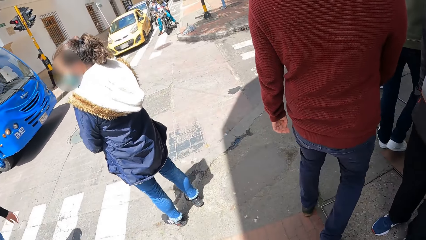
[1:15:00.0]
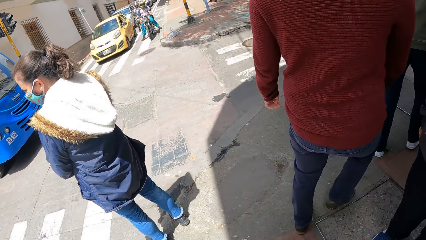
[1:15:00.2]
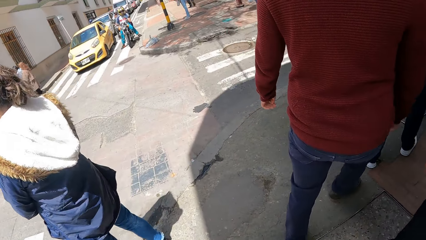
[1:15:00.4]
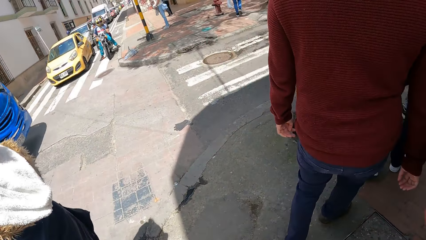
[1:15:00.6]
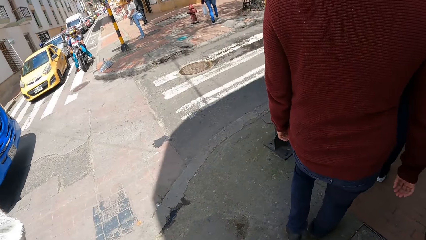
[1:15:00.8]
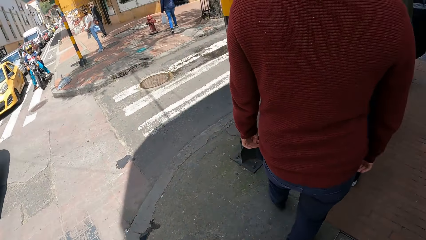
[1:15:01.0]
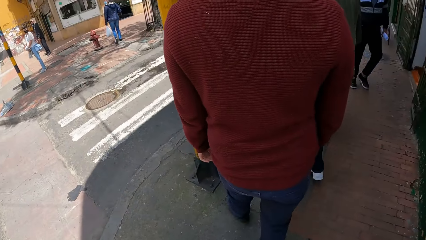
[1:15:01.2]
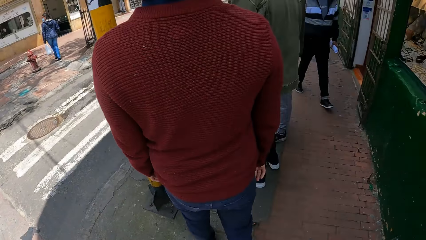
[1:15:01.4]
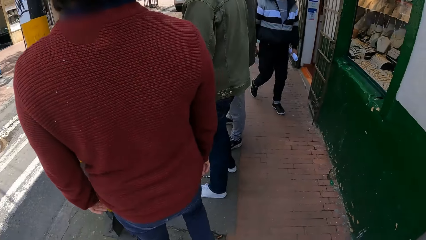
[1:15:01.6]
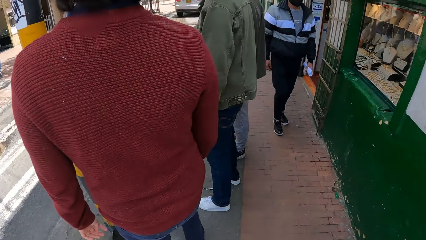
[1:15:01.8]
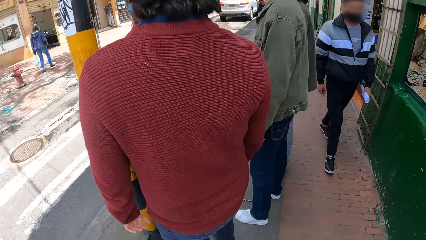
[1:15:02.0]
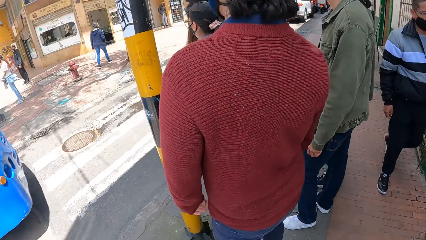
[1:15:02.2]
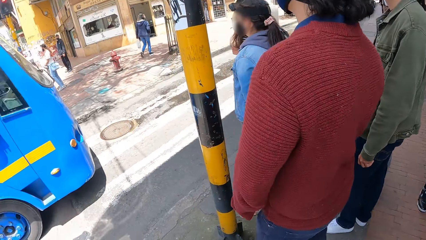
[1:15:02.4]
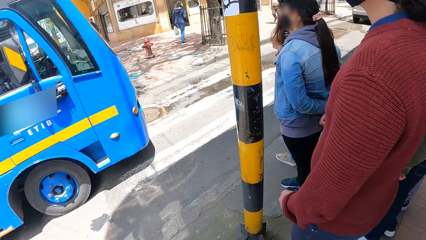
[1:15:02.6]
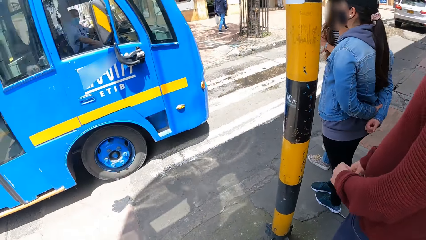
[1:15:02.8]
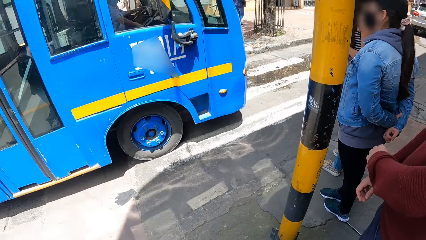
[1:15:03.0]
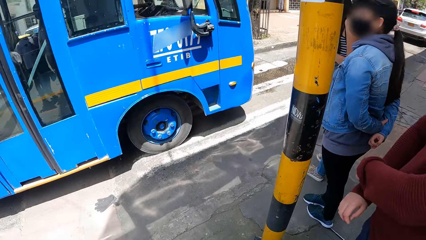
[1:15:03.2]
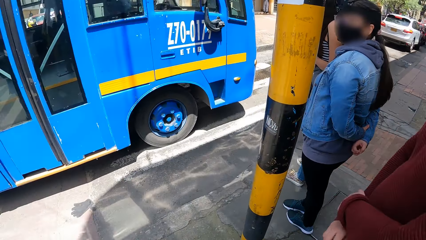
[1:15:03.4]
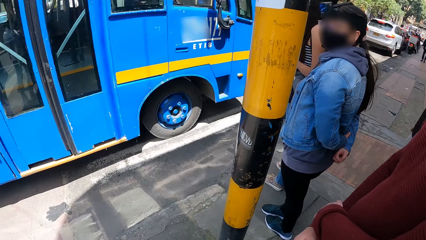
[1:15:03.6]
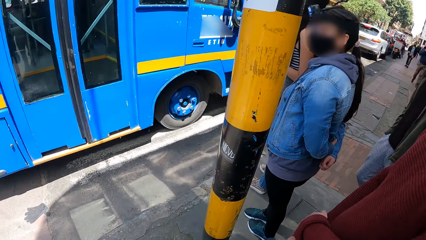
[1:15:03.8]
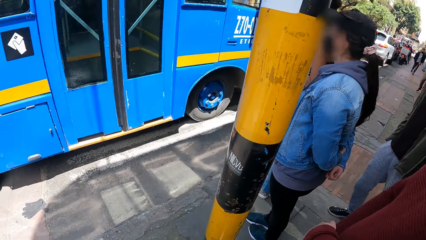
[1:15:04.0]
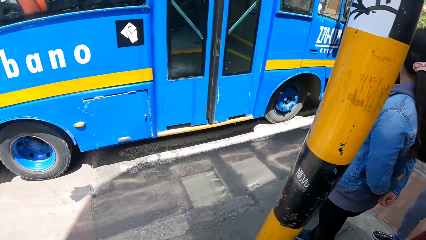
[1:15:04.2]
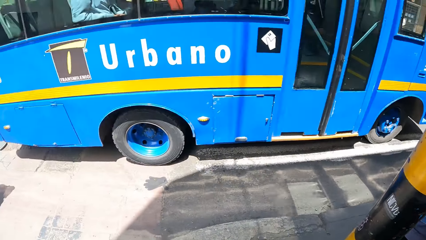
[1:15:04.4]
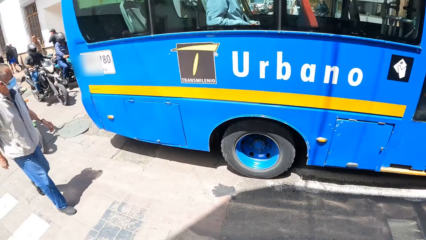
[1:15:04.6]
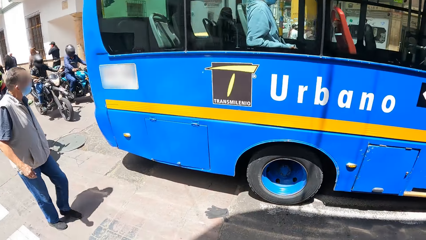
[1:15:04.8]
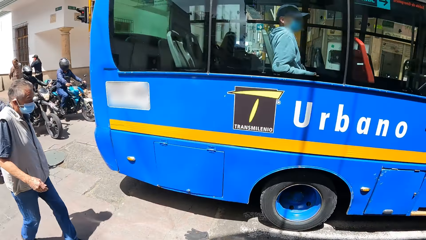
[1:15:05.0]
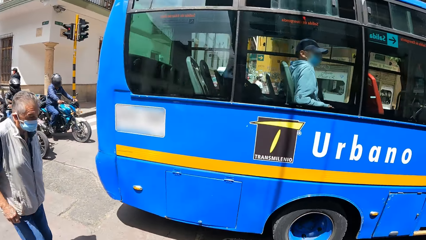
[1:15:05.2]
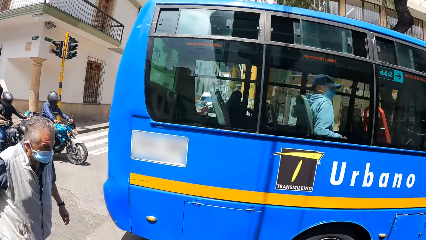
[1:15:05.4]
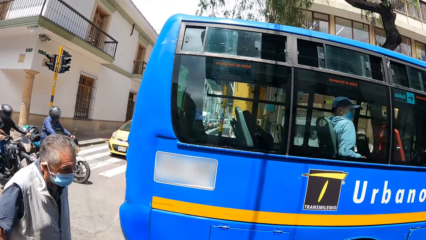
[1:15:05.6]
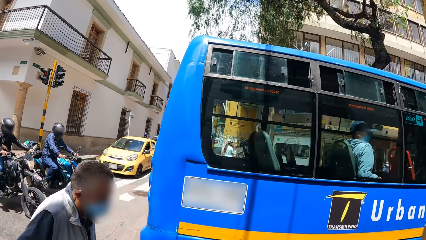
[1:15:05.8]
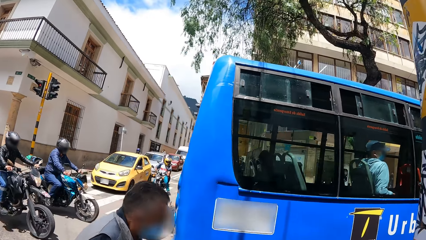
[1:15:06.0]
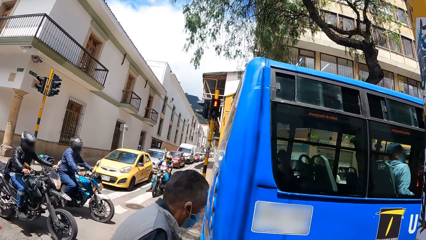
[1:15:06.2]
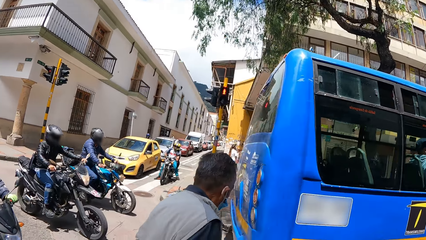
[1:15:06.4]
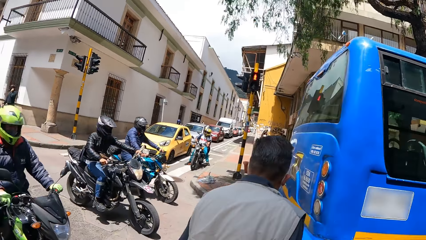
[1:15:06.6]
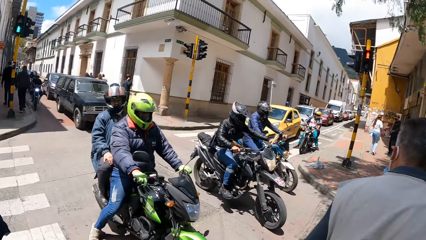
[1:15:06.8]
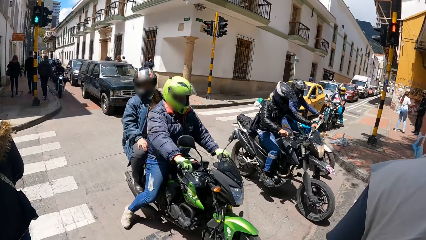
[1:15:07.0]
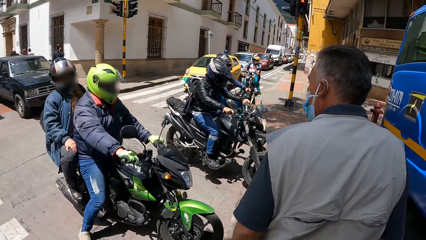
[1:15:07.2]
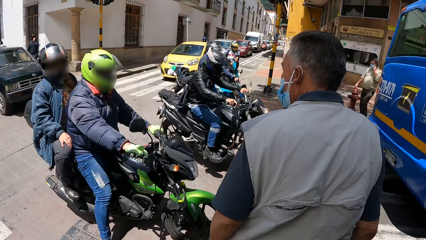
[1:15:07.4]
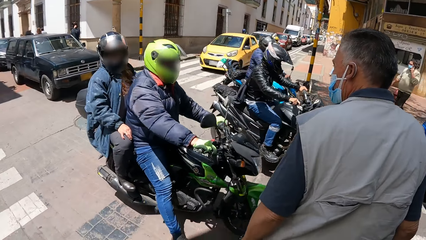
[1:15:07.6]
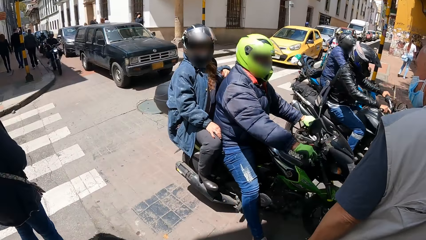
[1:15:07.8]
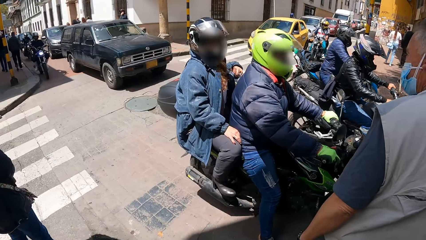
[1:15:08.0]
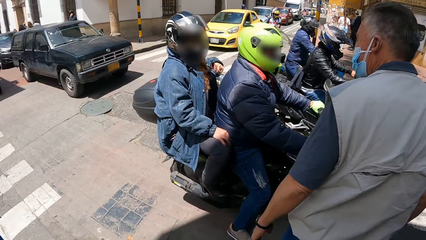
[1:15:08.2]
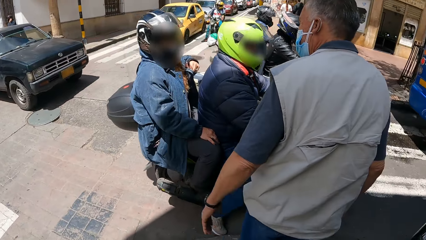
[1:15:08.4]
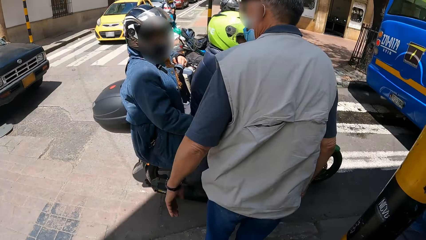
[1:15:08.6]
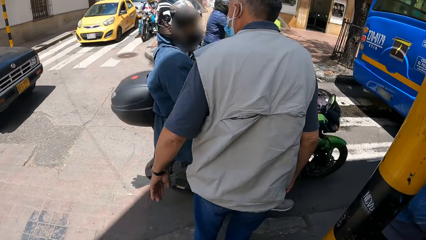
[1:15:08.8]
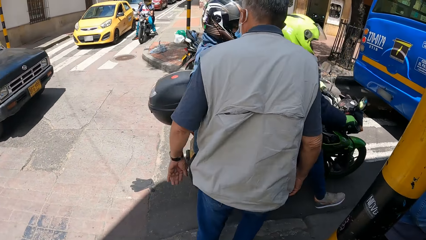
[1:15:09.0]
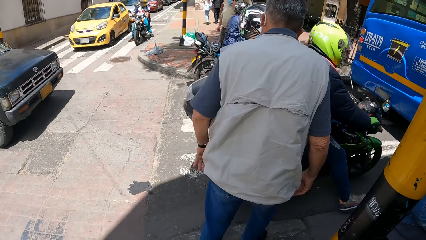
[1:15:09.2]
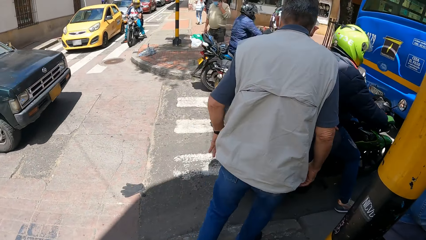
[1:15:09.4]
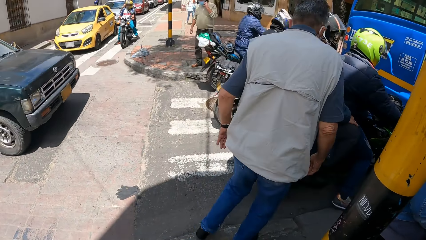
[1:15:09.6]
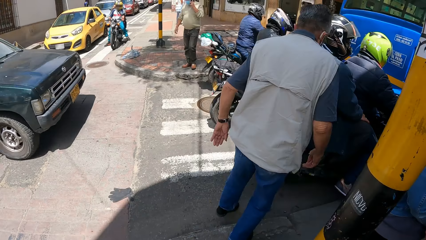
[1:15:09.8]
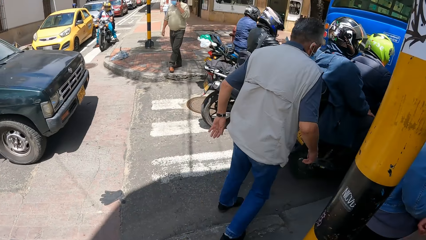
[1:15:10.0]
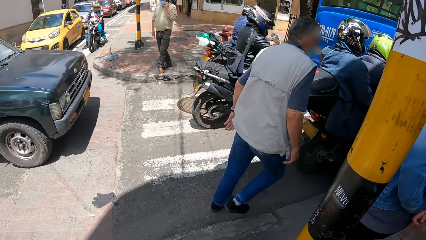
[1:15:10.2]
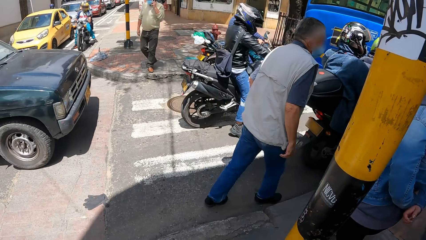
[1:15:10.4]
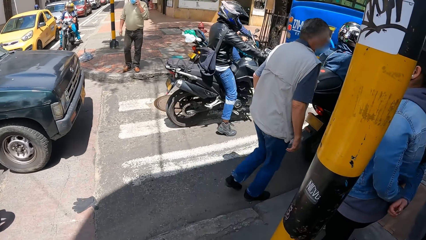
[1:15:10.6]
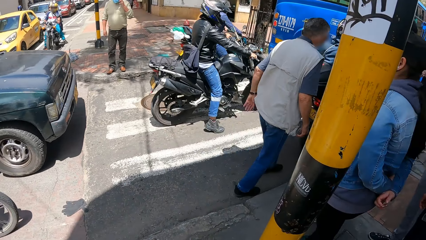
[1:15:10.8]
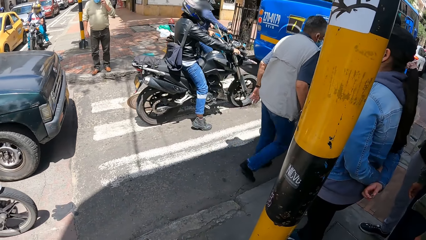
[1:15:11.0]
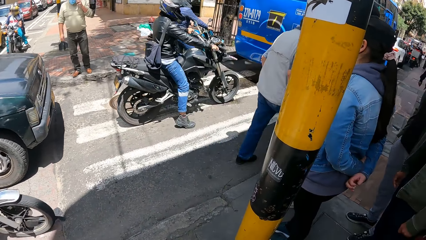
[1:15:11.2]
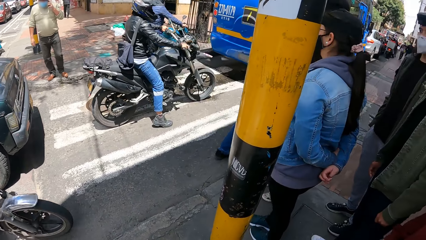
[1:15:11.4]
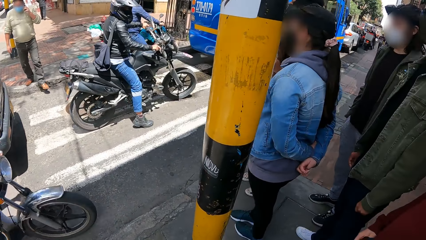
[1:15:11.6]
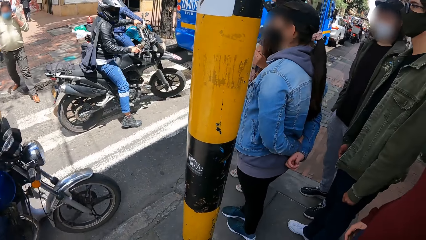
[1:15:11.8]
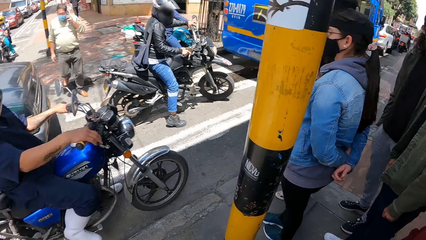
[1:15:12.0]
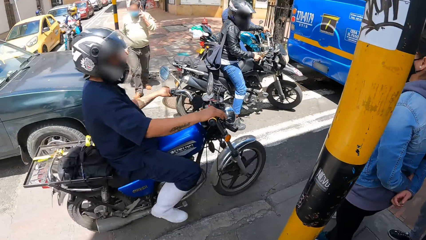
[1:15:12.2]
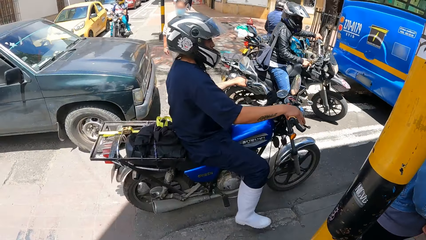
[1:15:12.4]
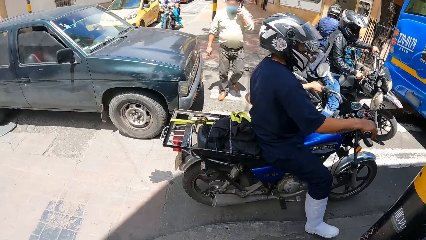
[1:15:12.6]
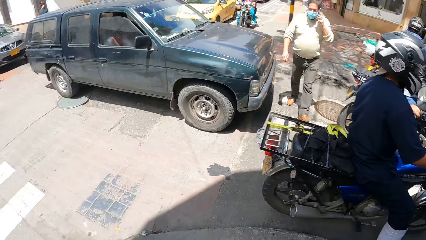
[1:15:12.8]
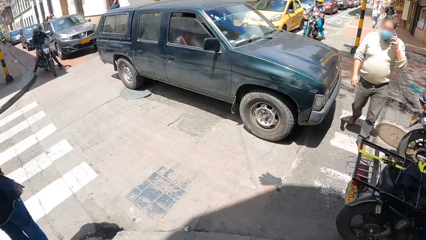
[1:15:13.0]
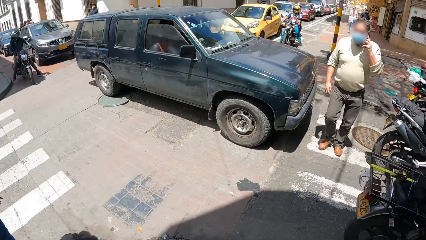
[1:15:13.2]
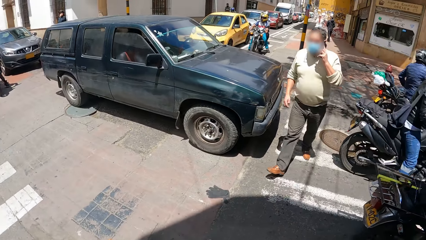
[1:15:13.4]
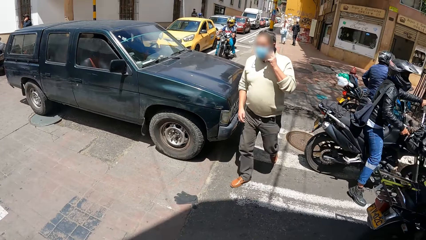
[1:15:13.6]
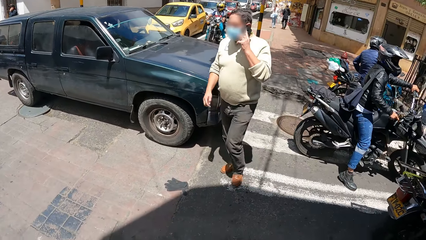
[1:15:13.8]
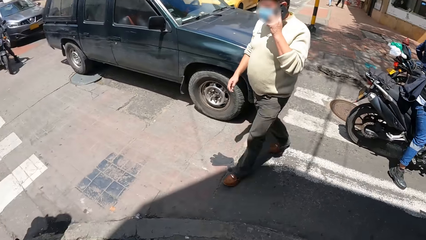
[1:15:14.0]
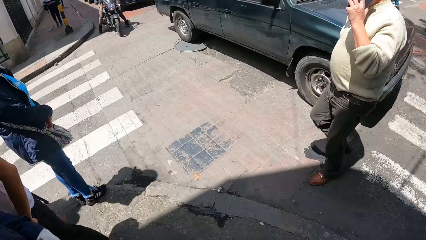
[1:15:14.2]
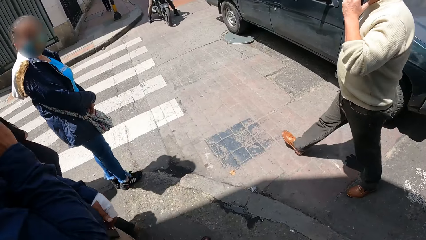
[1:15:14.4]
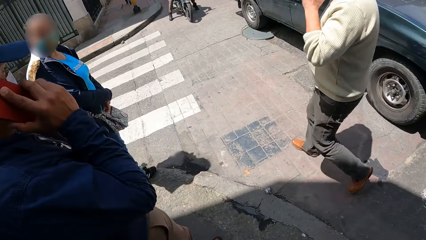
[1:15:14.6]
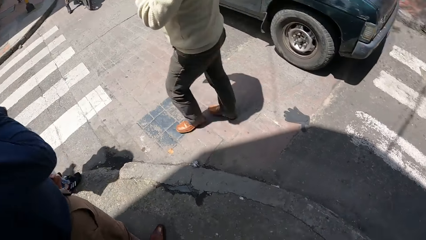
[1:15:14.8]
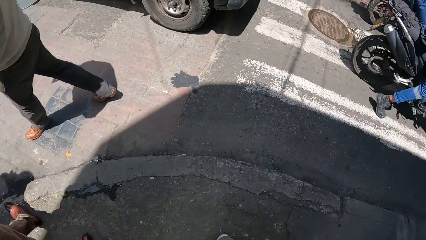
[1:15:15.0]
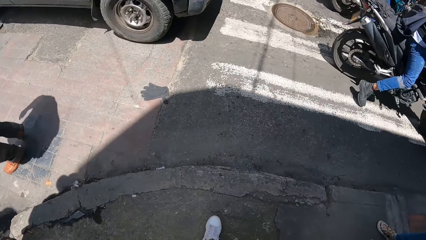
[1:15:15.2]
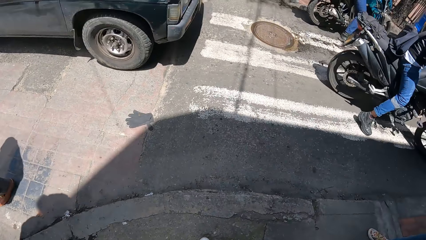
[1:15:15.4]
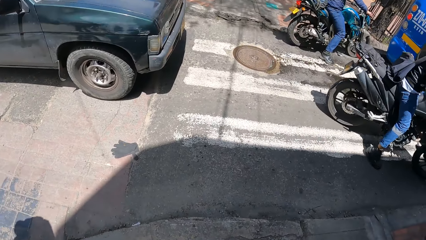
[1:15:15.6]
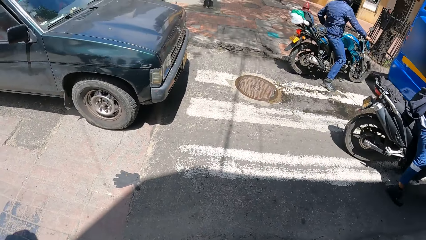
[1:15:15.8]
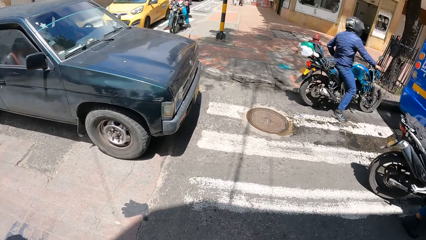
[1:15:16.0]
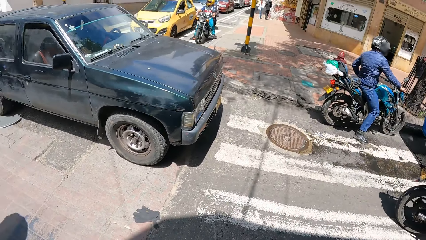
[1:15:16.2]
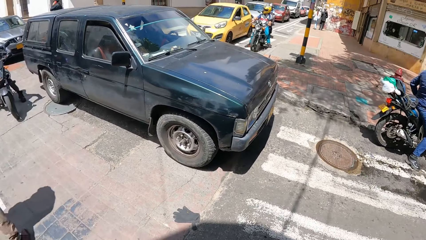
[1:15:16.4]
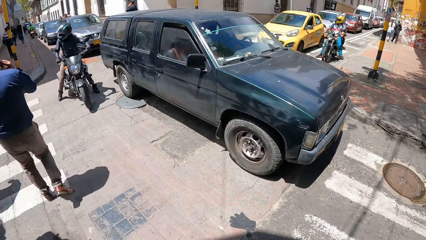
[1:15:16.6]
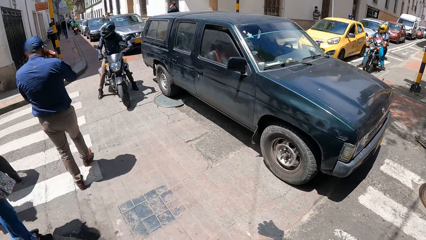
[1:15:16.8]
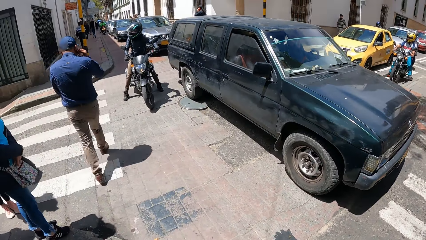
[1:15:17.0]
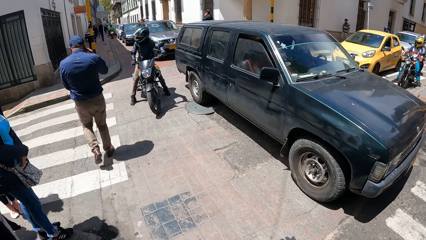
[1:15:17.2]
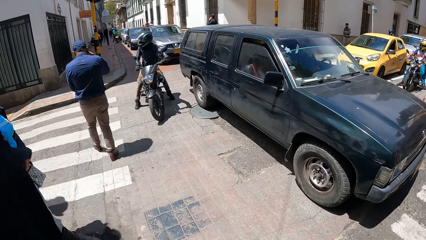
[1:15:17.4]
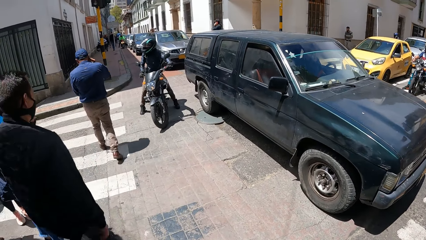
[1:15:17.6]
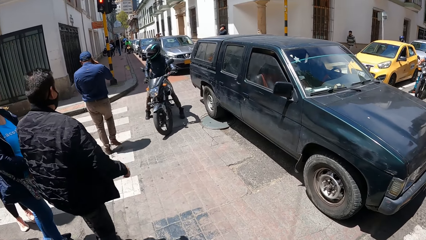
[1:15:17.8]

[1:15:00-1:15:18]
A bus drives past the camera wearer. A man stands beside a woman. The camera wearer turns around. Some bikes ride past them. A bike rides past them.
